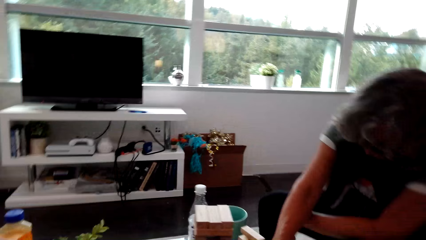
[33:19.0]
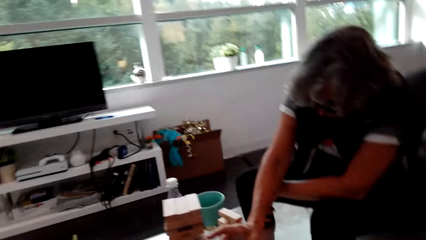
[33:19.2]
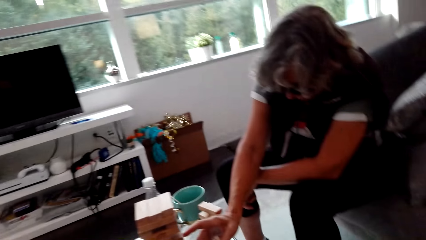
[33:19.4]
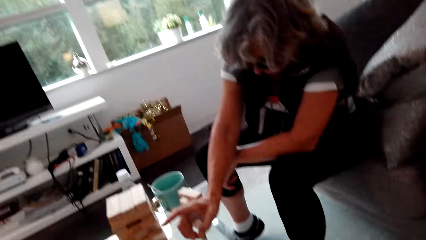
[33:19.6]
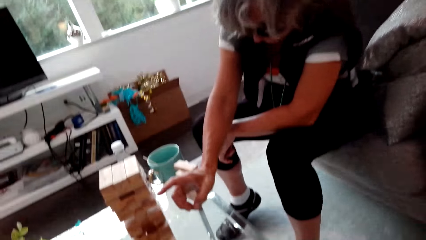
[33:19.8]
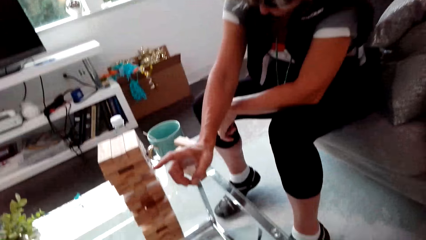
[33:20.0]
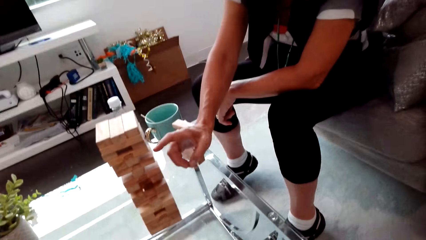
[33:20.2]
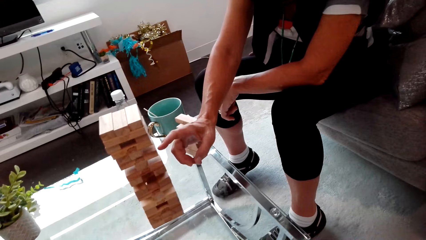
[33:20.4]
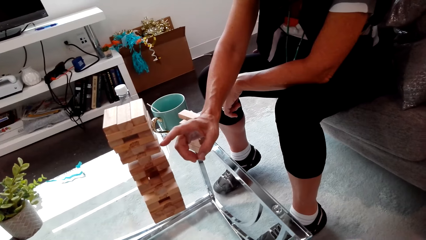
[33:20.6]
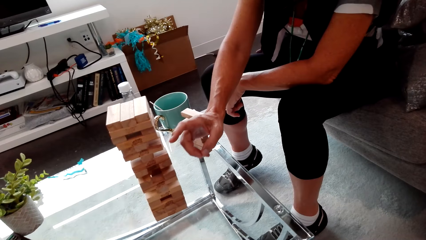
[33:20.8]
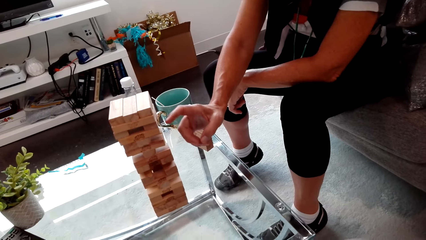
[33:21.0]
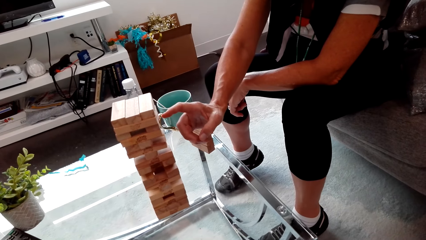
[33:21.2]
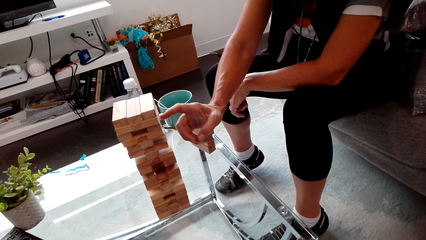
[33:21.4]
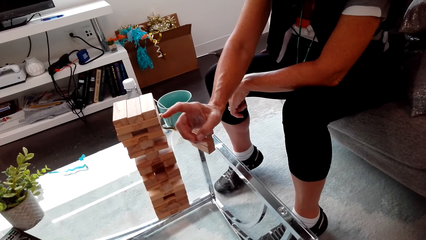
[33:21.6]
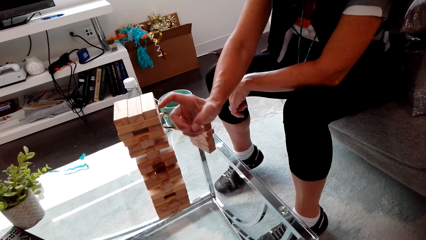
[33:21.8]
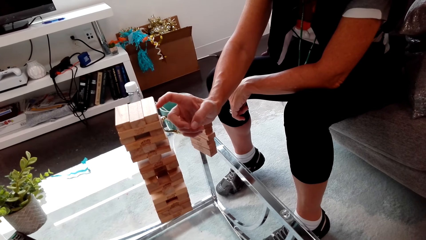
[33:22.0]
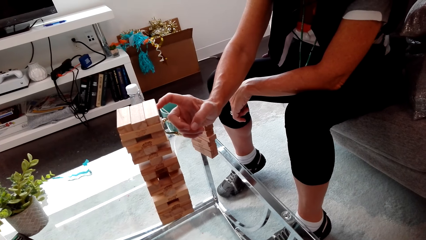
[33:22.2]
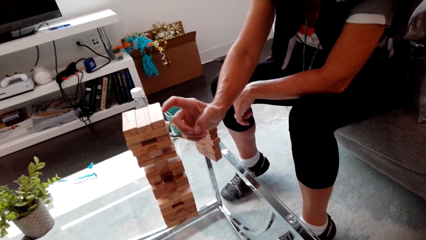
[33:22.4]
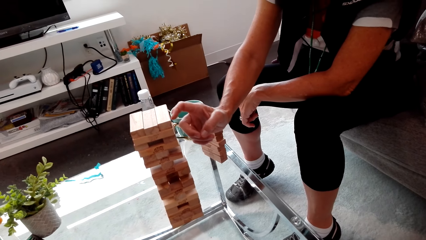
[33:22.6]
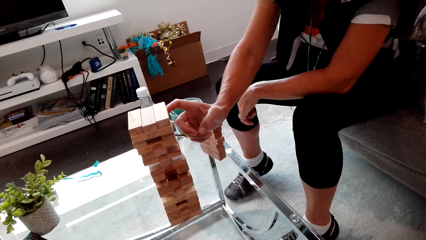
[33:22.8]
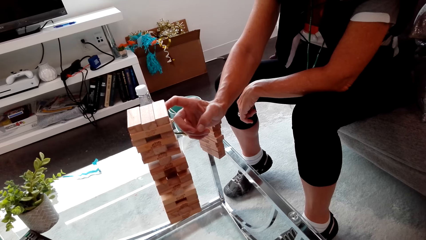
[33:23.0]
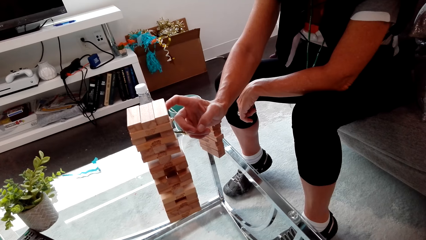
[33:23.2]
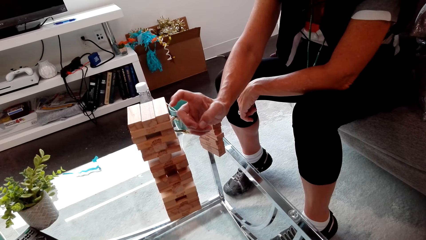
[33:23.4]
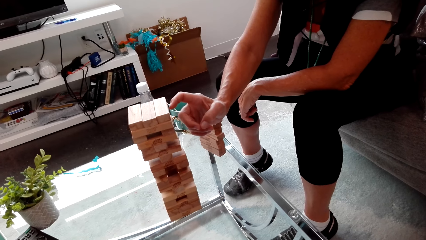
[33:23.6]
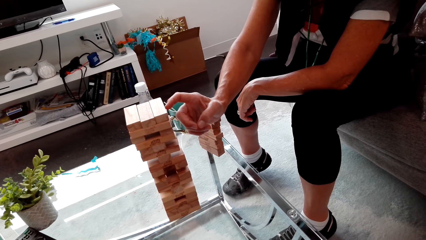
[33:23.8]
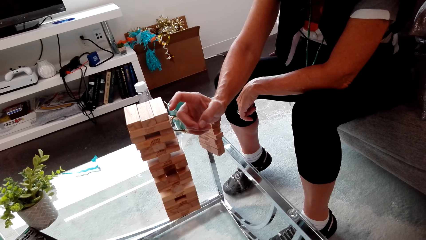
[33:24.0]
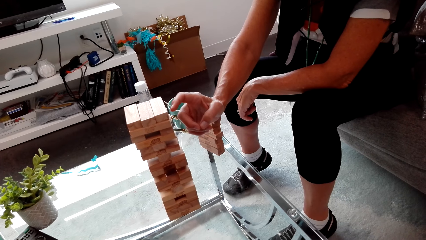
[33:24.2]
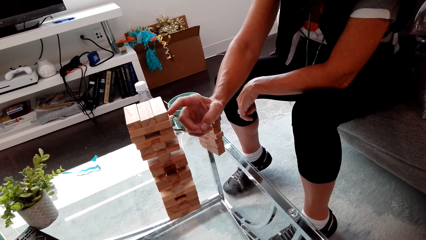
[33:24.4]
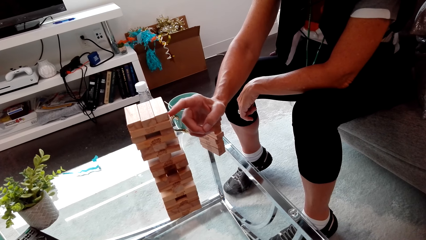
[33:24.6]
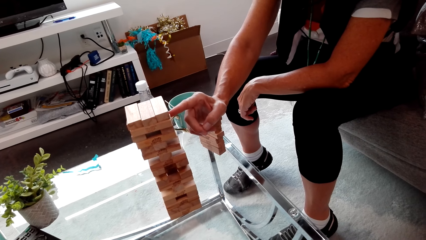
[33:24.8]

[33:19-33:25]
A lady plays the trembling tower game. The camera wearer looks around. The lady touches wood.

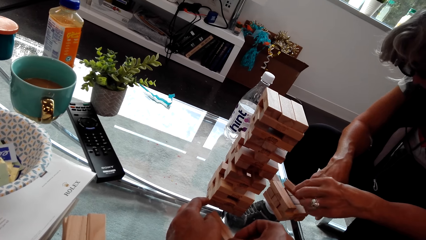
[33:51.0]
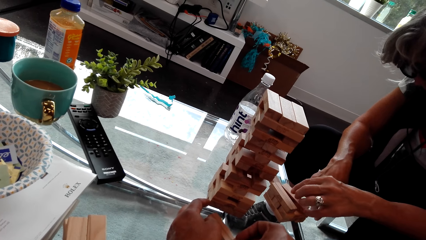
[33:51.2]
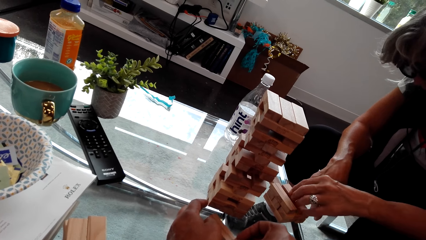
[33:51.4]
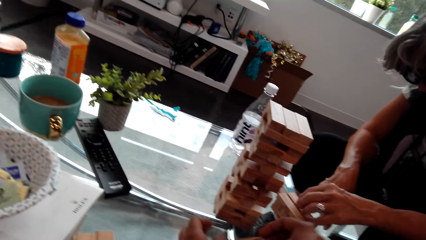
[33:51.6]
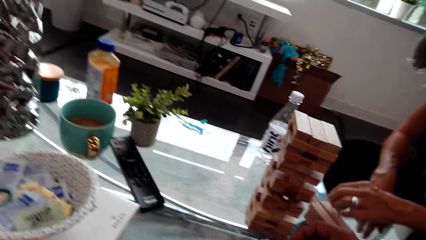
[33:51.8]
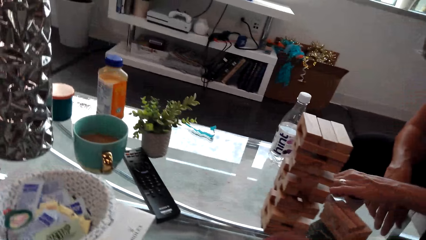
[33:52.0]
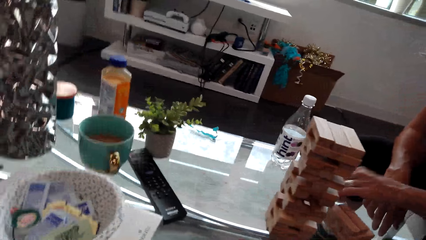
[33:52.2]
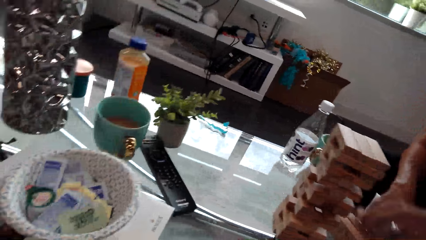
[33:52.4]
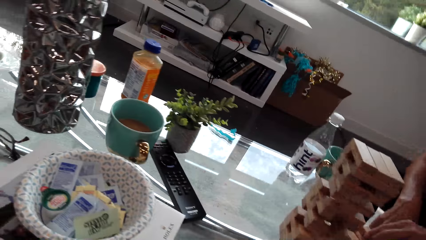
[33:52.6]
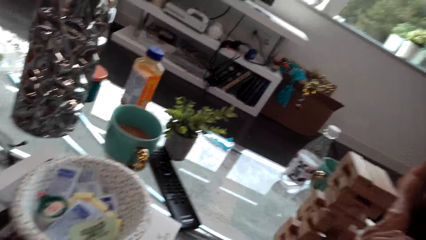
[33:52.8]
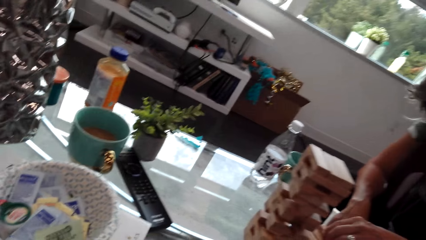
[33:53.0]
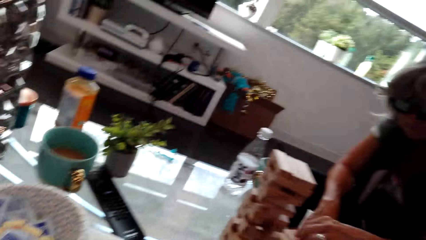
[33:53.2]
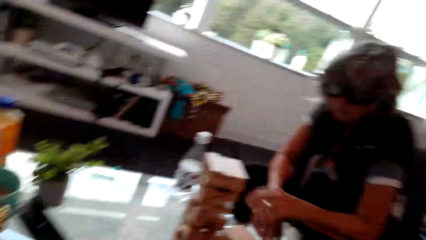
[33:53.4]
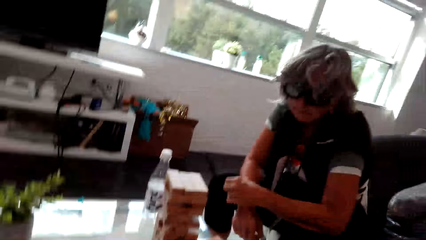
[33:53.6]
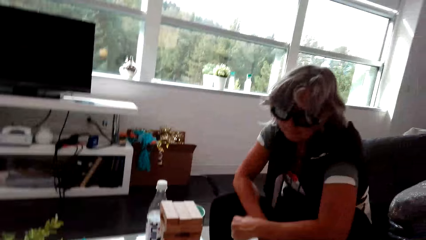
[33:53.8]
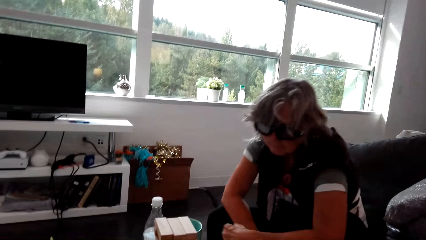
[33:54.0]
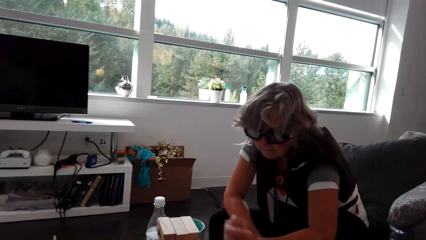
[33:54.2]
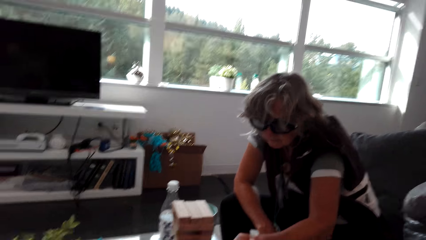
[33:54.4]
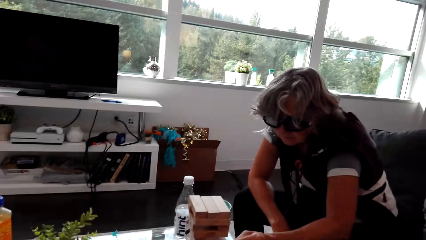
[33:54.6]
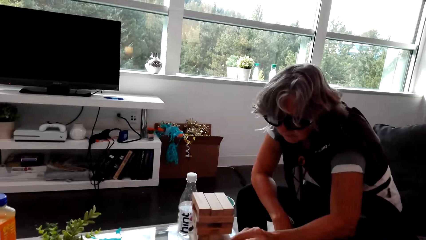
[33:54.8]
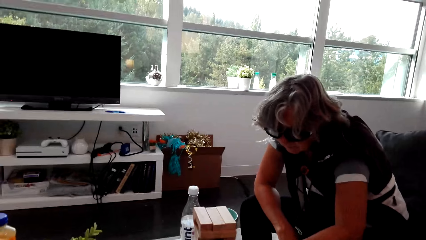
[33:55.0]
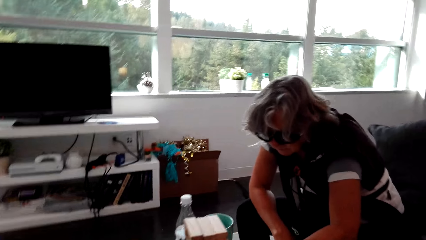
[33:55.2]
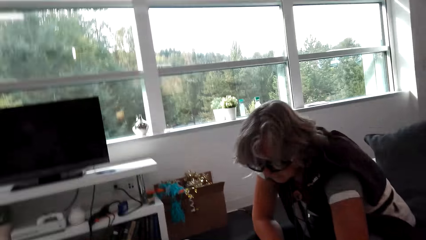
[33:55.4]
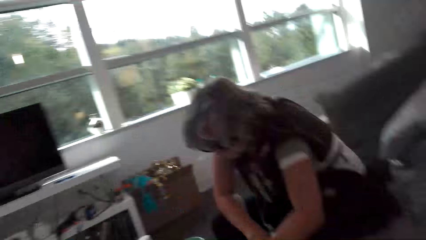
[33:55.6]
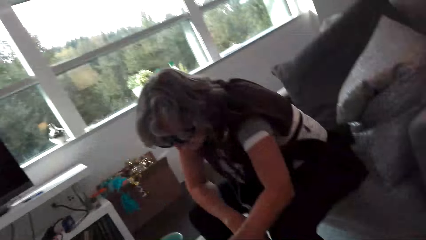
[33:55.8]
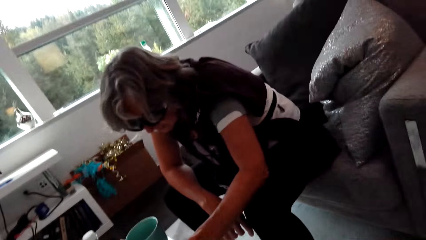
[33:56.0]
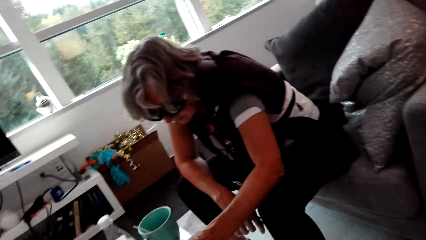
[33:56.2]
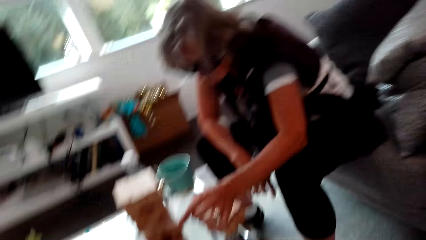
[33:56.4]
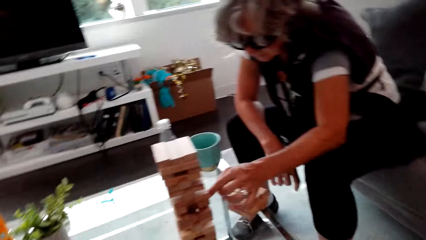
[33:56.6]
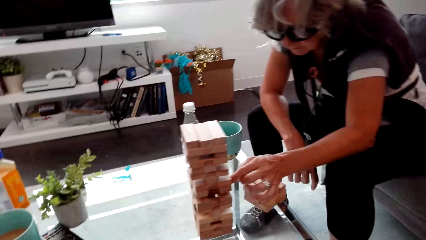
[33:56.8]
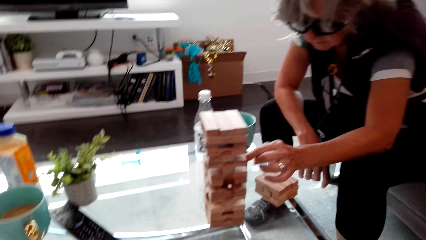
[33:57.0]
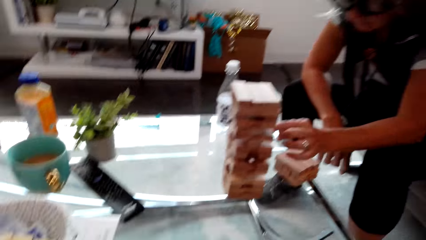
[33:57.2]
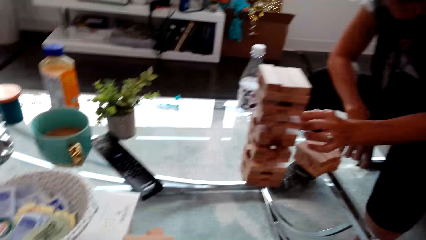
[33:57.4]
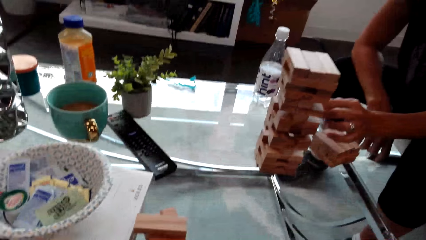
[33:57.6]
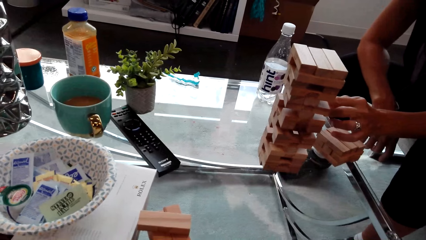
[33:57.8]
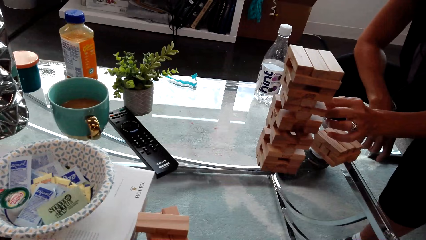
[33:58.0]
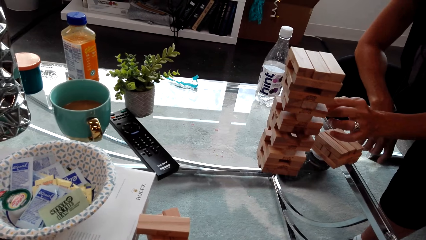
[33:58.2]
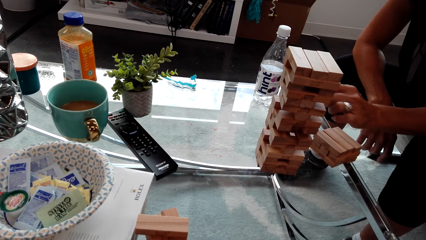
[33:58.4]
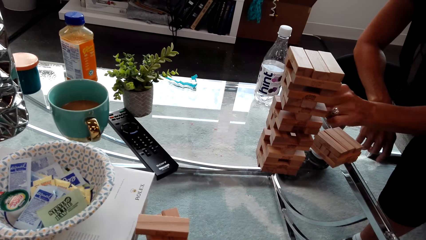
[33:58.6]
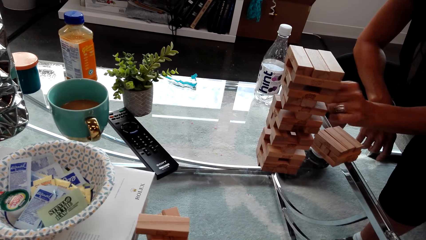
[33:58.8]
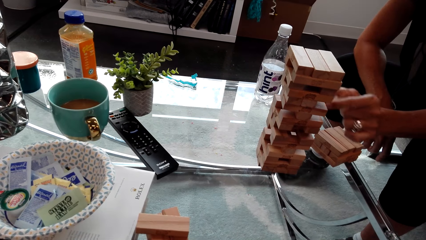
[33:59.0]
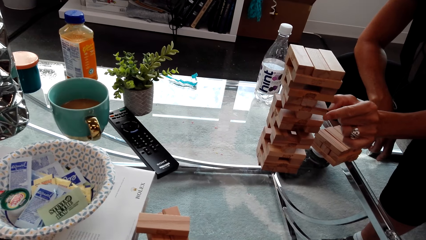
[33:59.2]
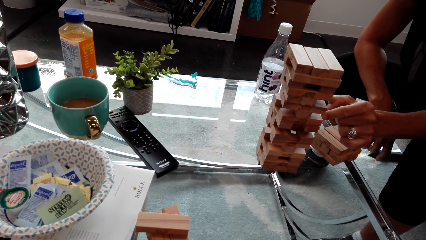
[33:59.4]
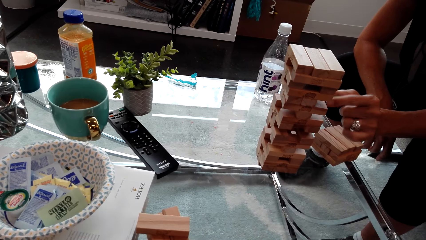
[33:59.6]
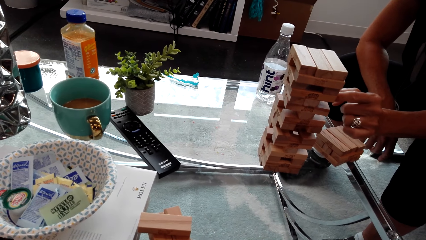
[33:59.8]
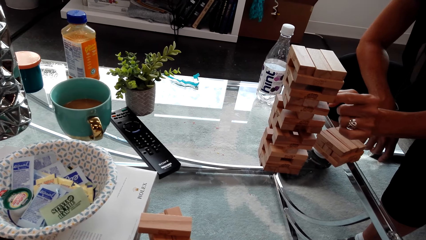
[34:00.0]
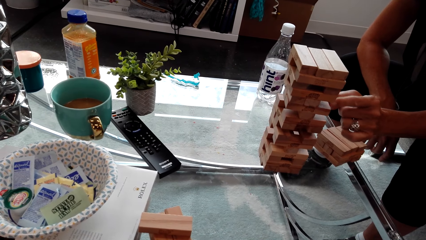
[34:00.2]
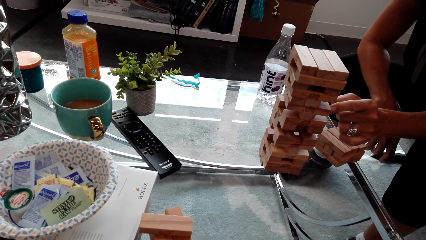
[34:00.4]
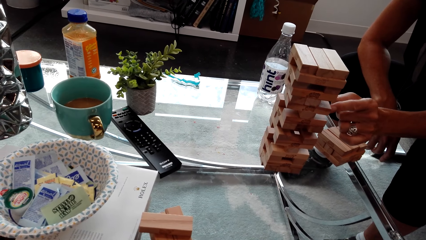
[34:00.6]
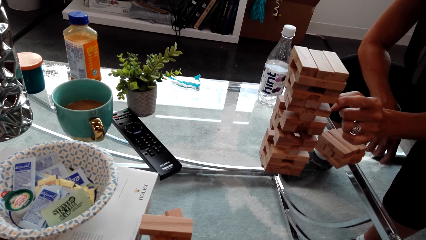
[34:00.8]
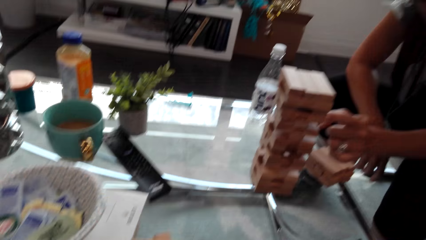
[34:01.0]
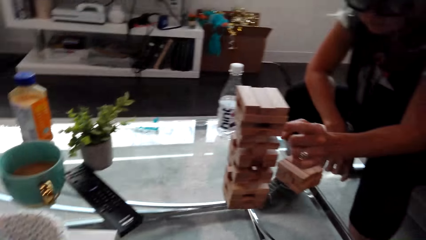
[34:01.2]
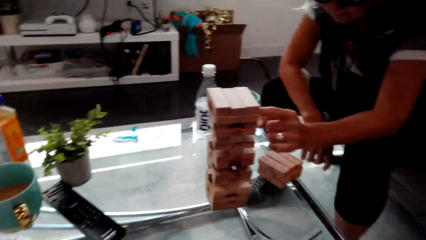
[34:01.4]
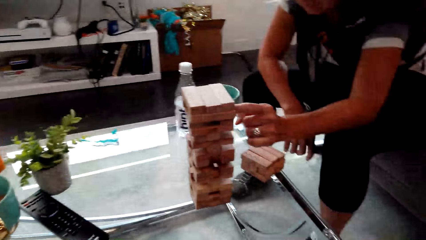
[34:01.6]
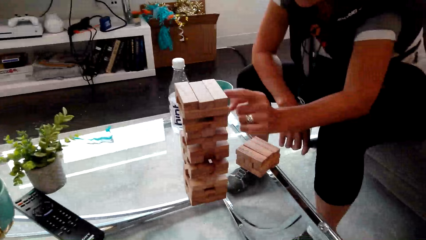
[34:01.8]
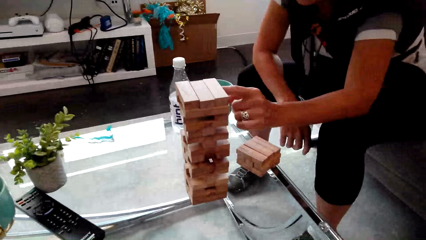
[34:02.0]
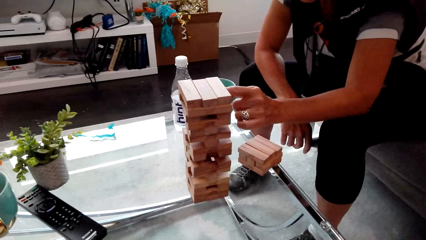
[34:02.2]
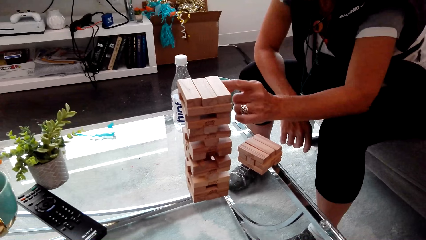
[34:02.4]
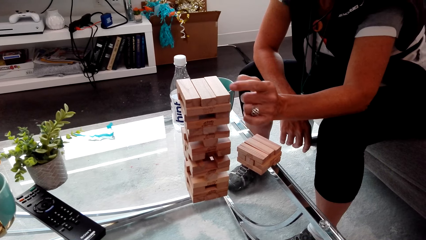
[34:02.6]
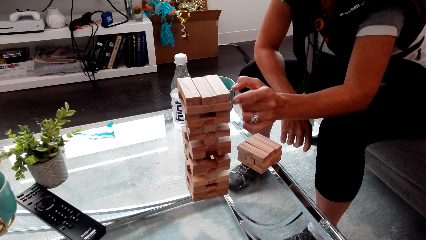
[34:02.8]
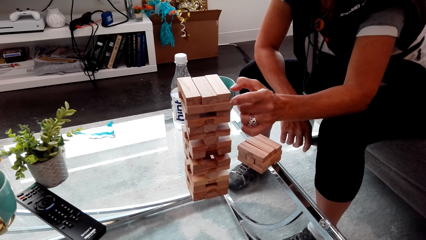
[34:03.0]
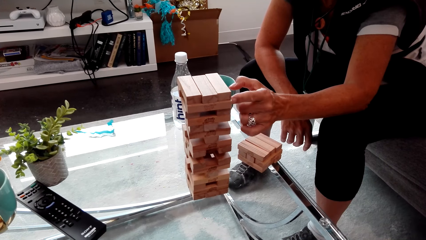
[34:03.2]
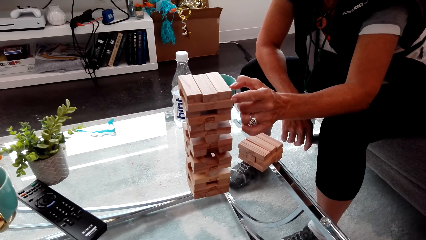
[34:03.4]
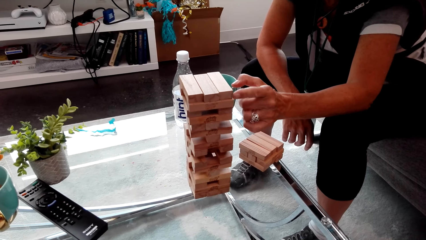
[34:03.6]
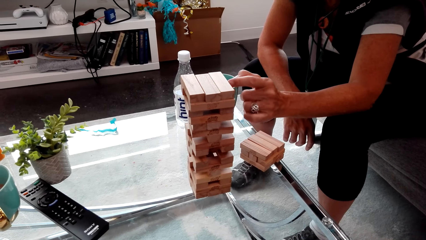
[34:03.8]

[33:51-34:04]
The camera wearer looks around. A lady plays the trembling tower game. The camera wearer looks around. The lady touches wood.
